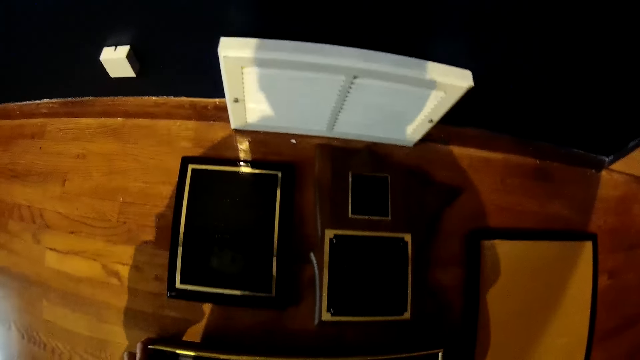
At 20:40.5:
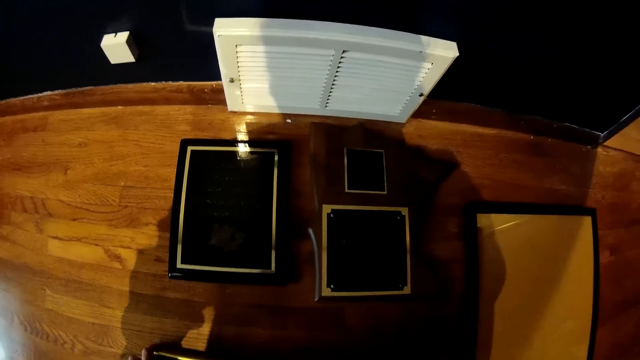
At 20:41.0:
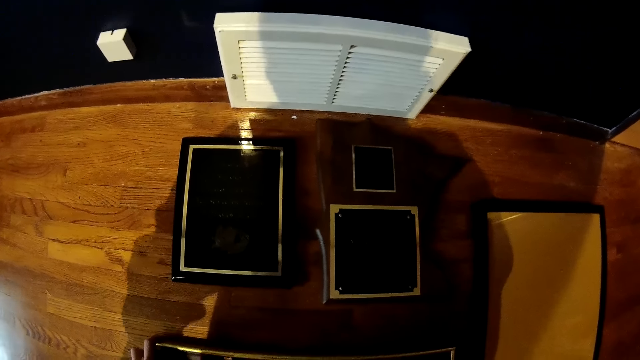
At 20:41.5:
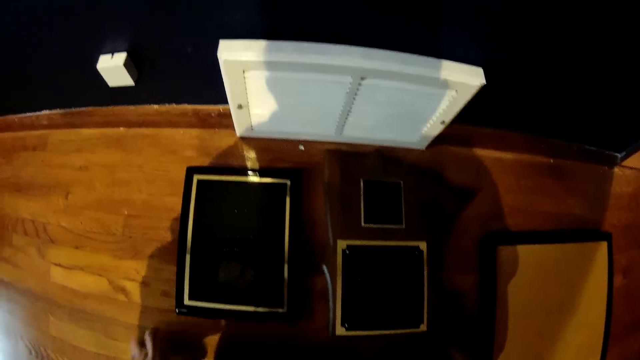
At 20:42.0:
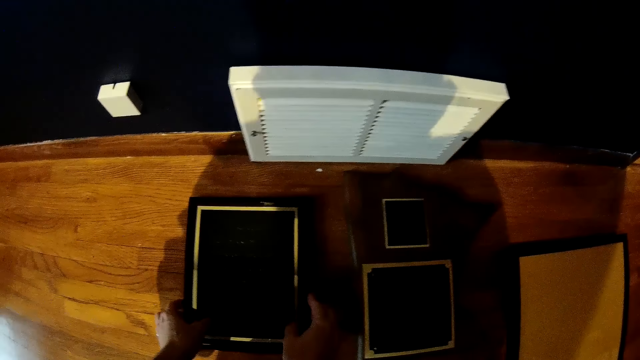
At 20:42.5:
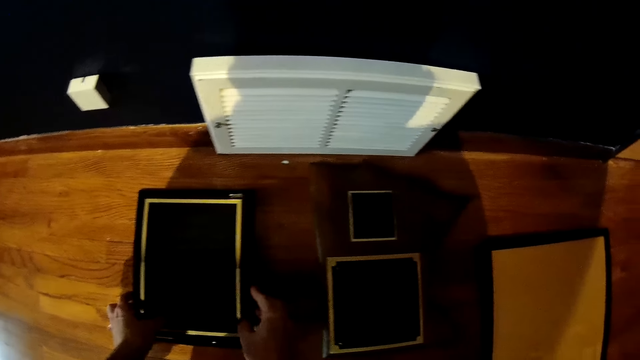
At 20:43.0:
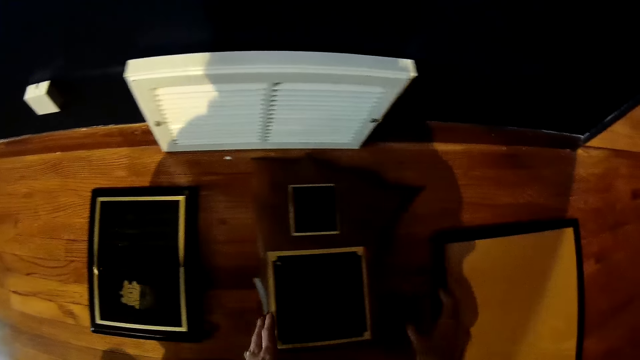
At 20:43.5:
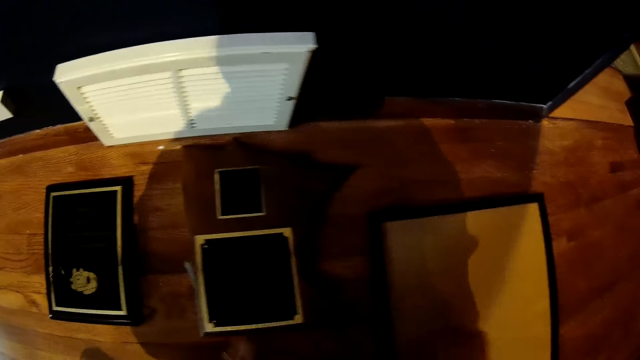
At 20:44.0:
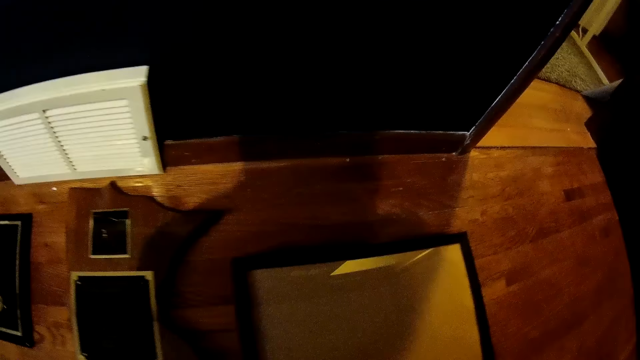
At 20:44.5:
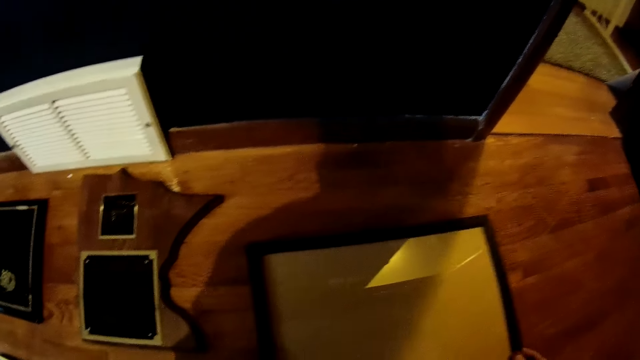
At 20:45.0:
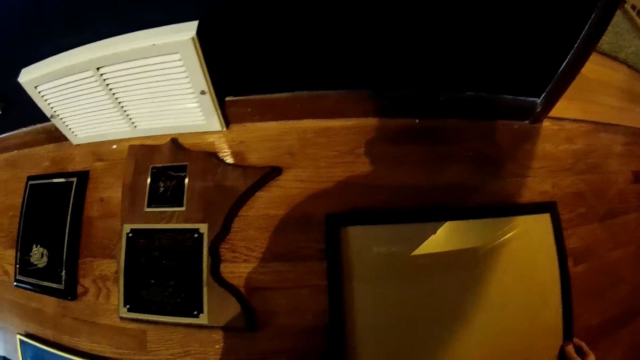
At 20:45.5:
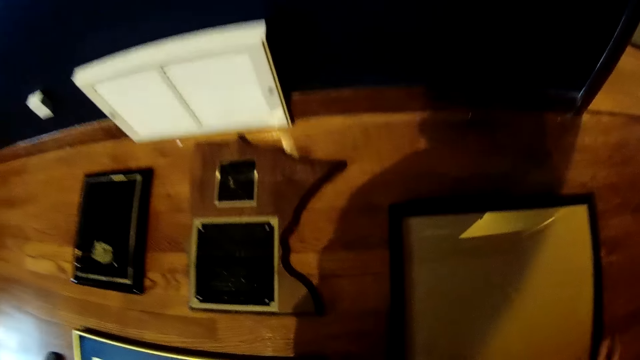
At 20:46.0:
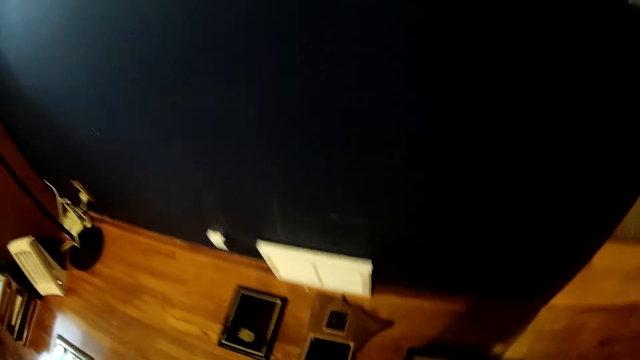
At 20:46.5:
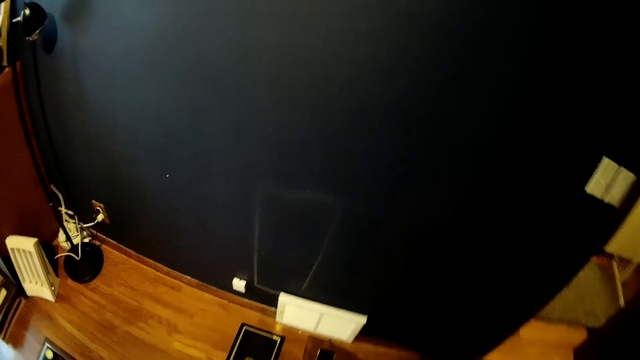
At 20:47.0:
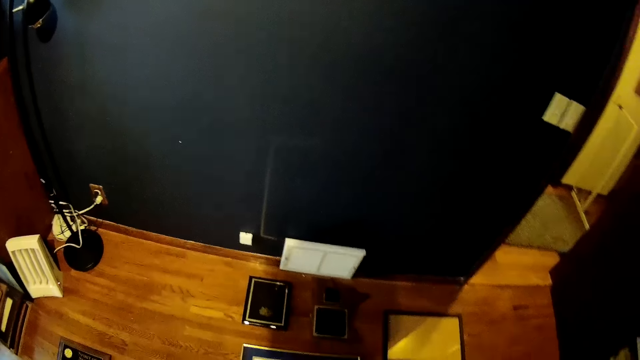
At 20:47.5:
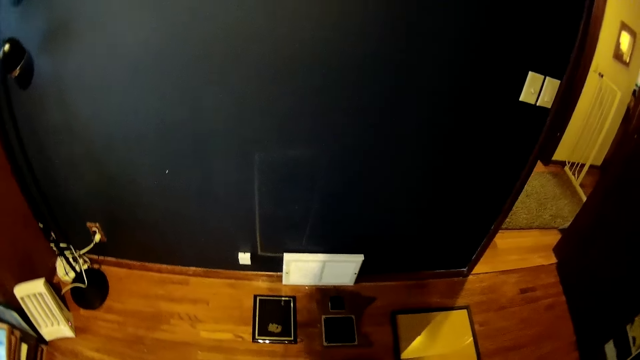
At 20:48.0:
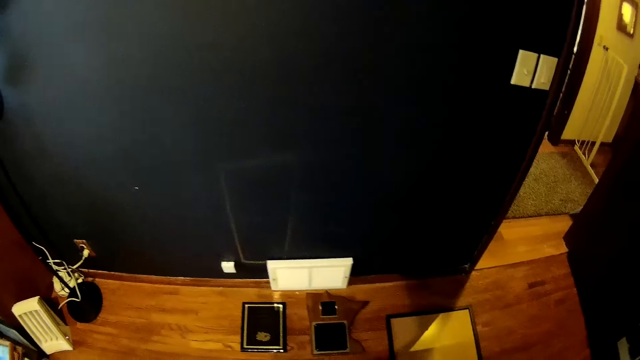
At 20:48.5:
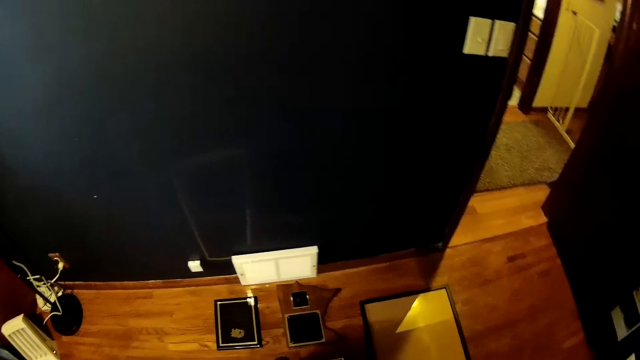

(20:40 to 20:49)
The camera wearer adjusts the frame on the table with both hands.

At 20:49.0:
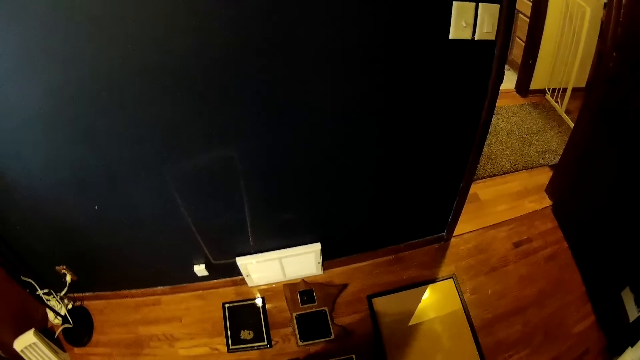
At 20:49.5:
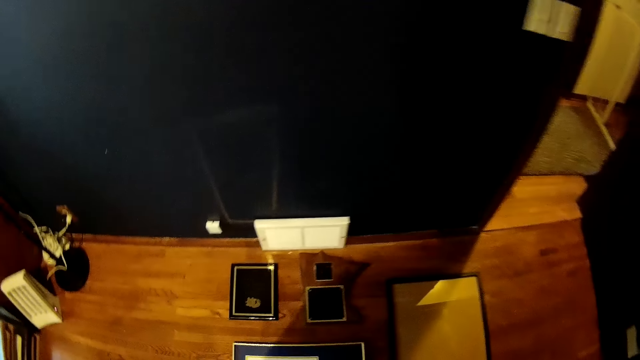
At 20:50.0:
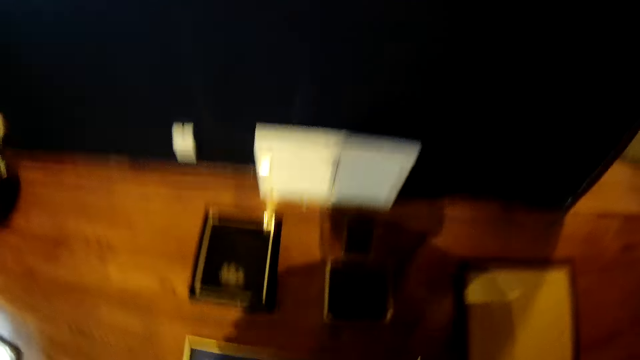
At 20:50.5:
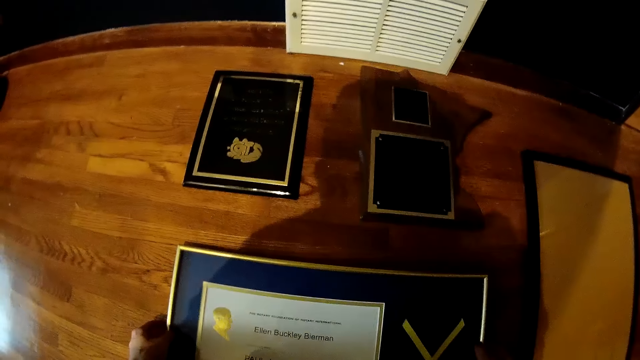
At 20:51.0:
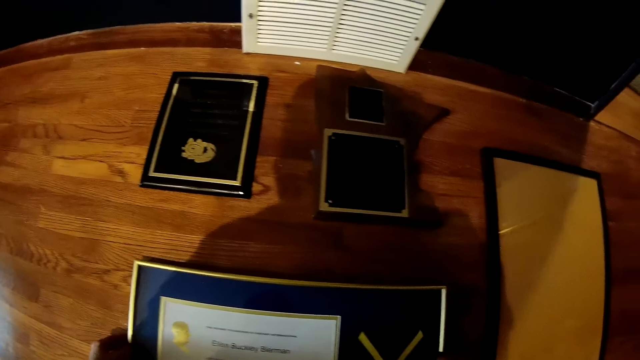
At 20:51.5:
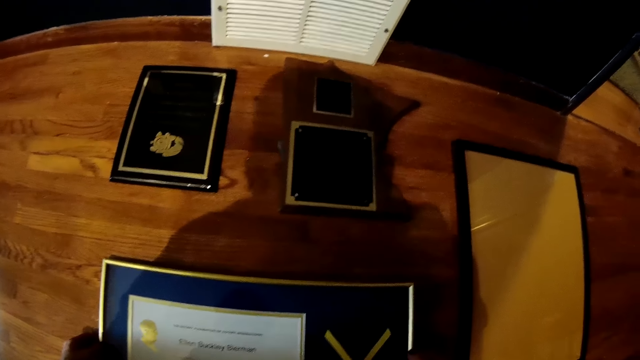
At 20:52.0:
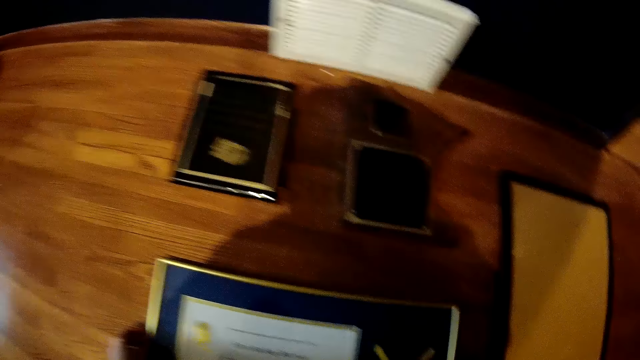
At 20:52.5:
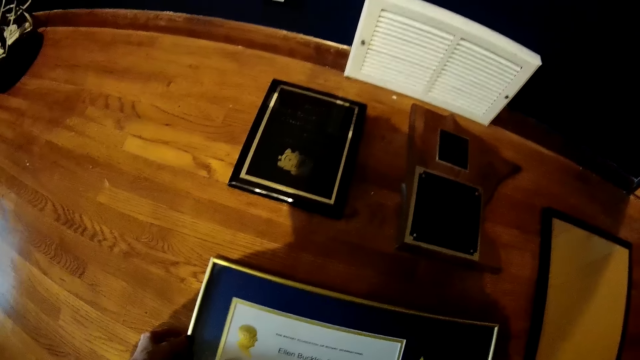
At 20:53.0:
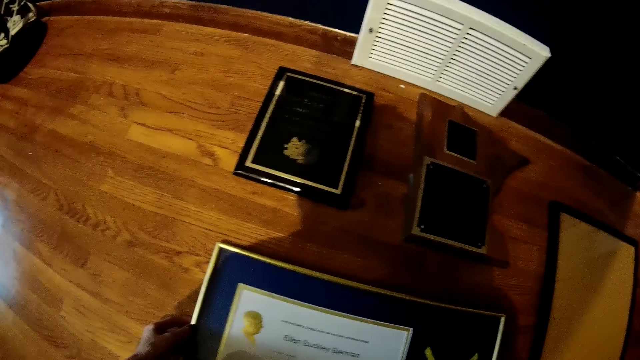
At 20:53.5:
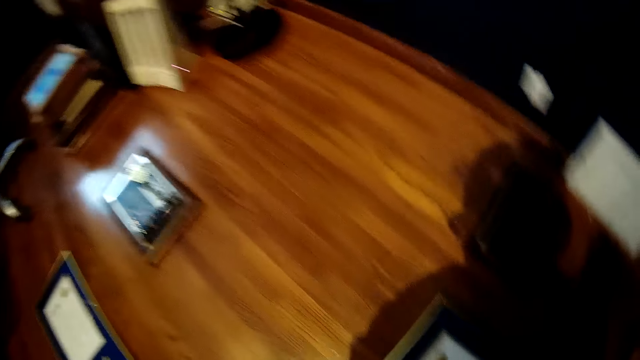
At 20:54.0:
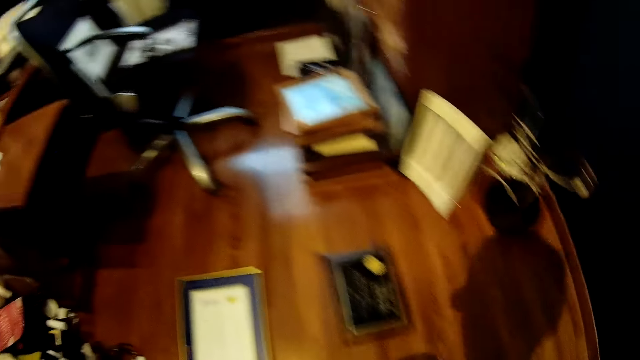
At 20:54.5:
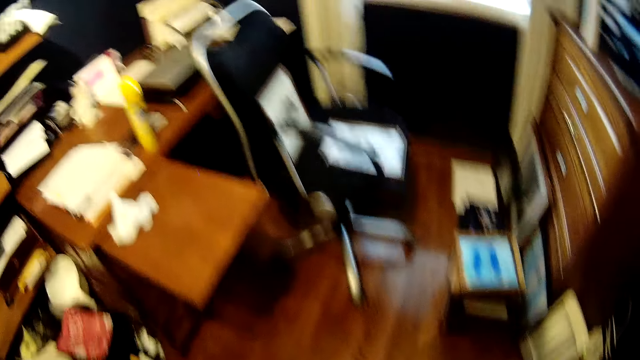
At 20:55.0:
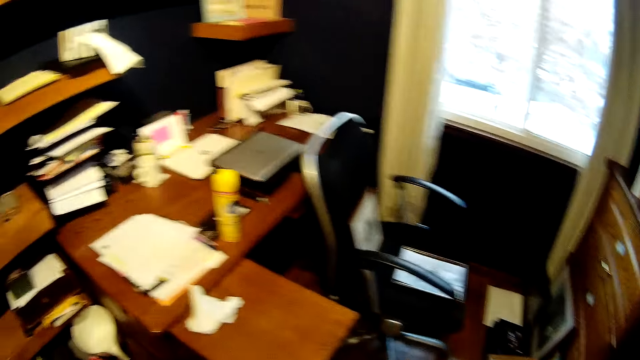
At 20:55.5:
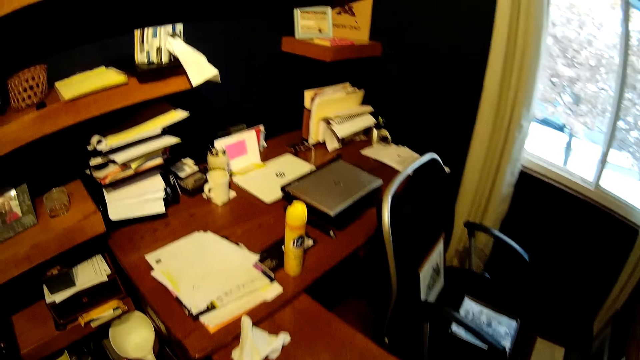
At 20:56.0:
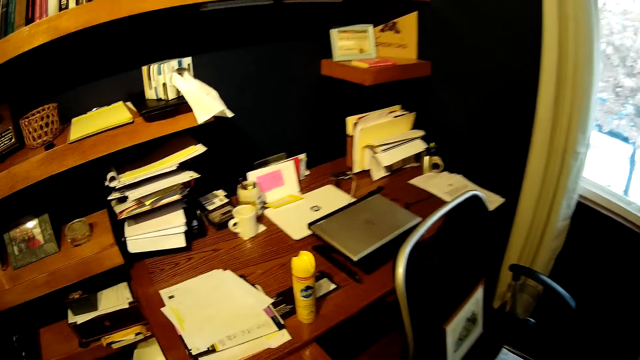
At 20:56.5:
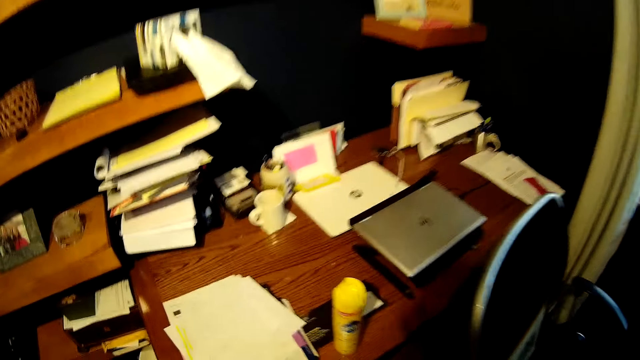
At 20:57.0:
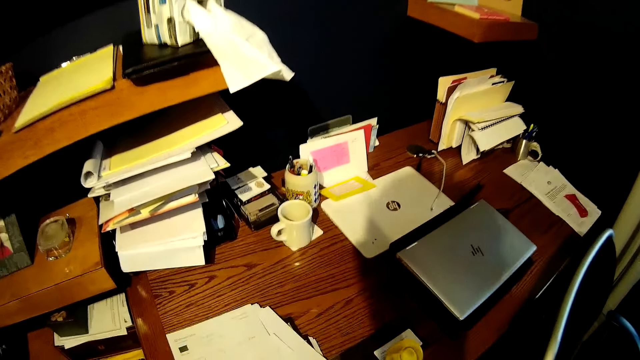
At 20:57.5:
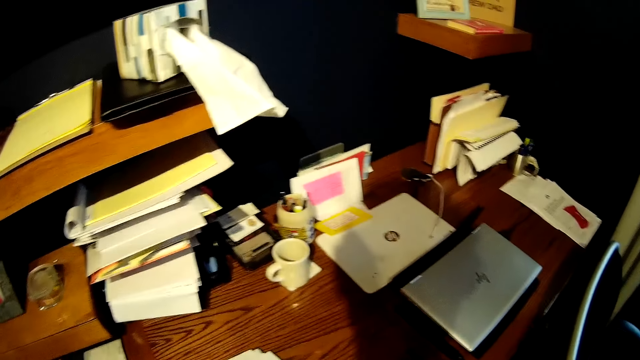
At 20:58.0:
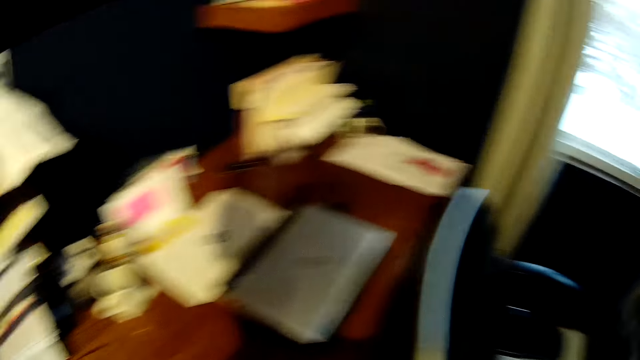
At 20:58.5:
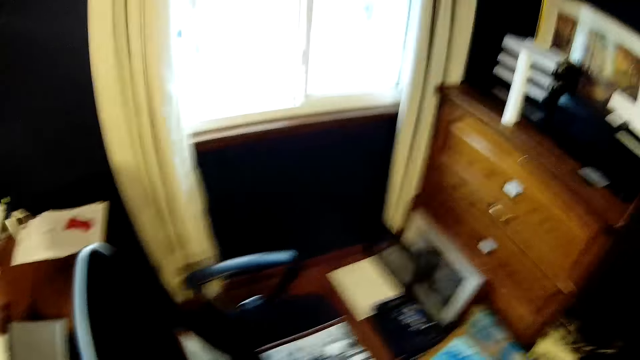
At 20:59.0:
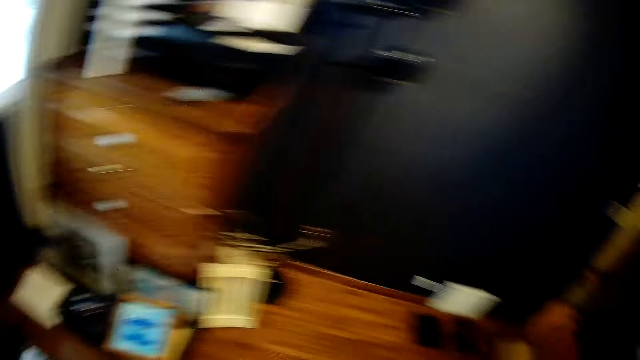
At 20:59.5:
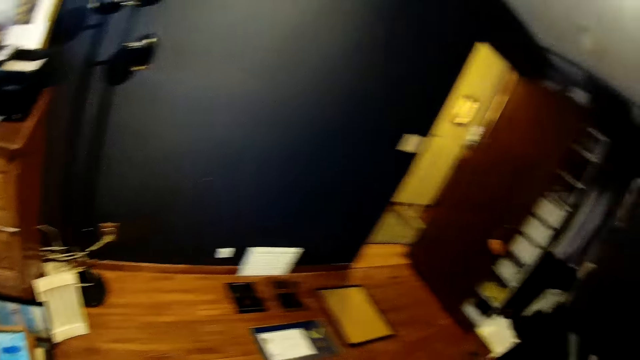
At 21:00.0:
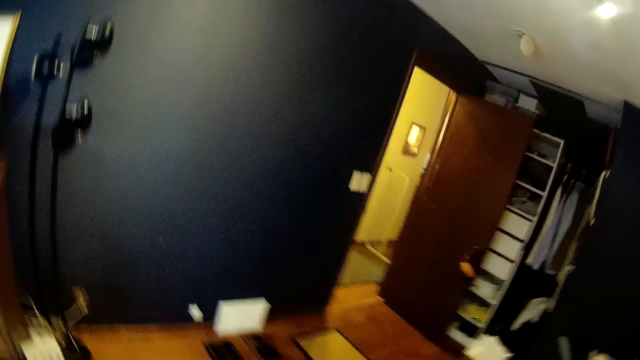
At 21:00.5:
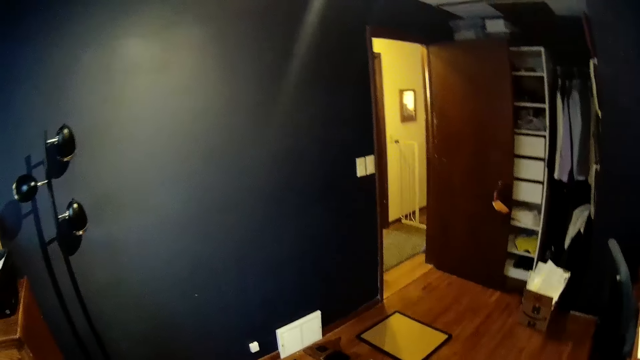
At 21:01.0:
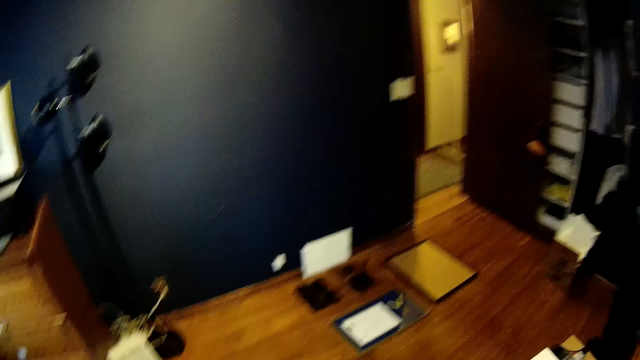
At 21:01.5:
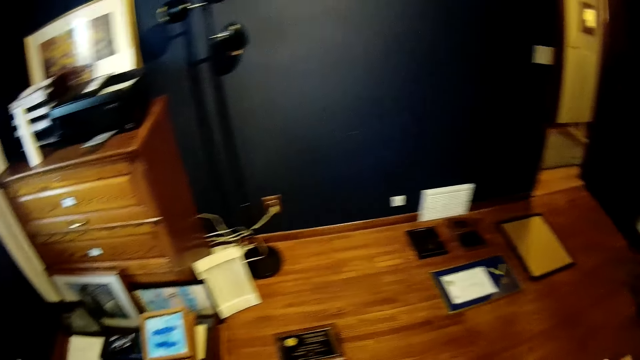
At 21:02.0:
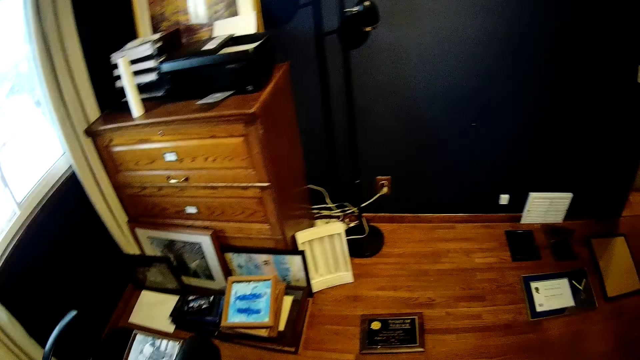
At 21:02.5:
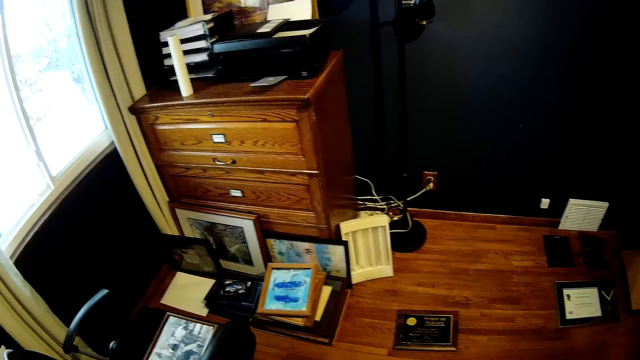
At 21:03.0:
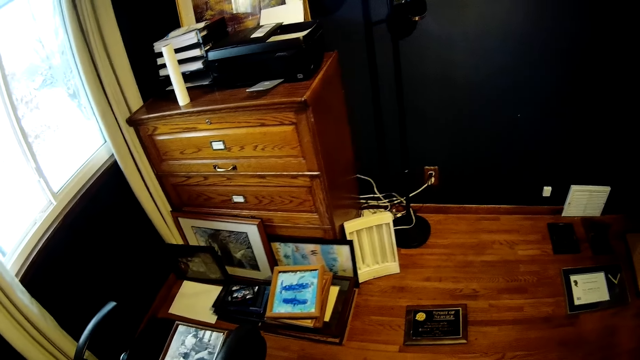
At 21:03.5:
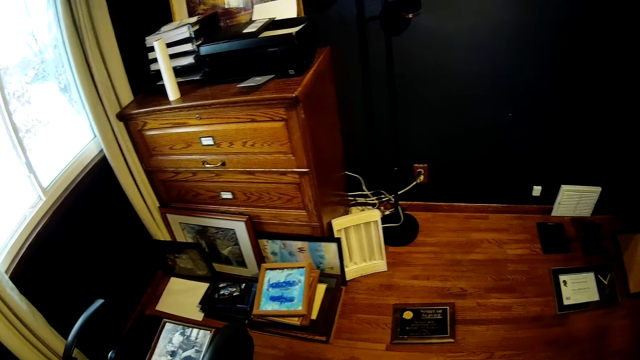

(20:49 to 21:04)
The camera wearer bends down. They pick a frame on the table with both hands. They hold the photo frame. They turn around. They drop the frame in both hands on the table. They turn around.
